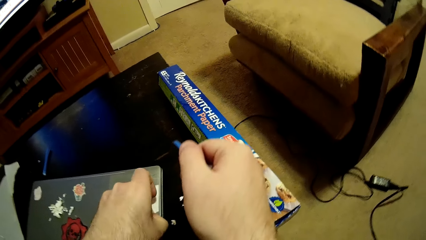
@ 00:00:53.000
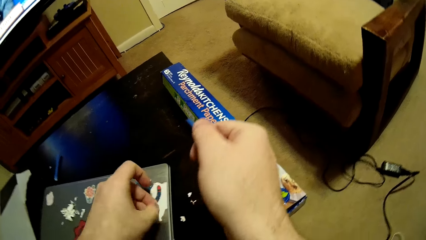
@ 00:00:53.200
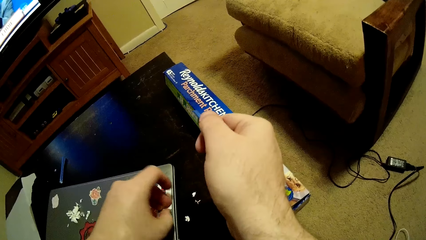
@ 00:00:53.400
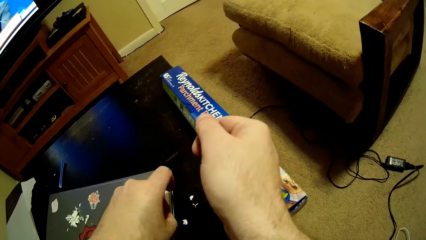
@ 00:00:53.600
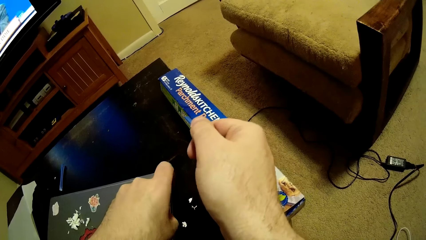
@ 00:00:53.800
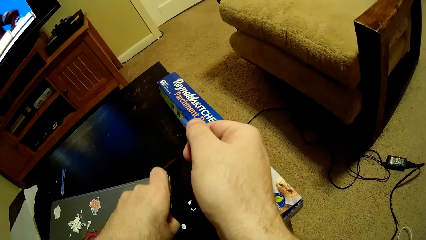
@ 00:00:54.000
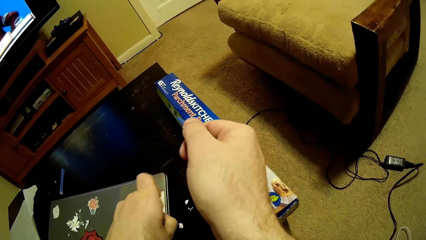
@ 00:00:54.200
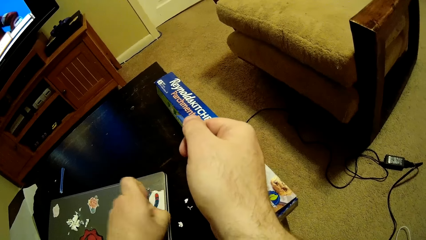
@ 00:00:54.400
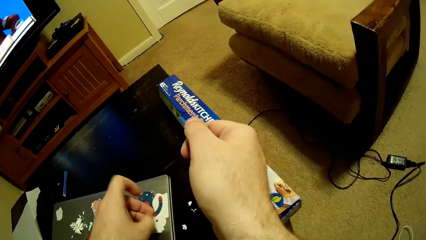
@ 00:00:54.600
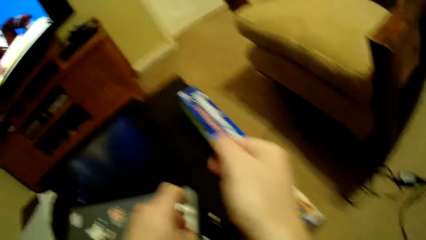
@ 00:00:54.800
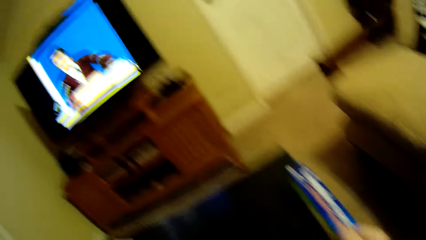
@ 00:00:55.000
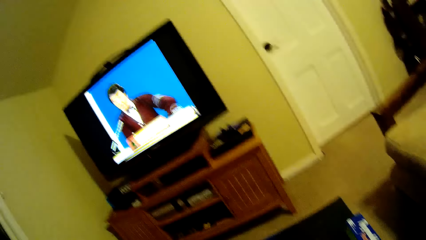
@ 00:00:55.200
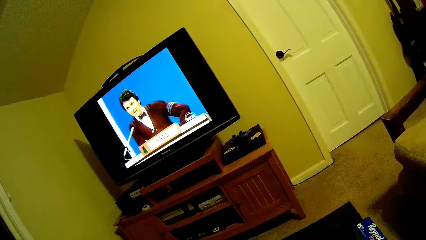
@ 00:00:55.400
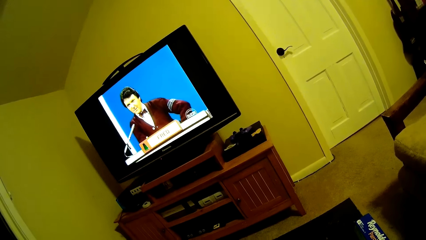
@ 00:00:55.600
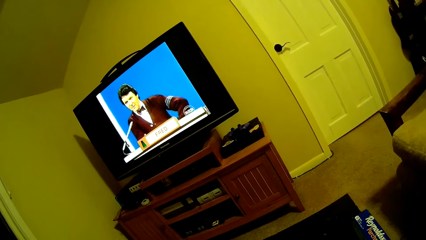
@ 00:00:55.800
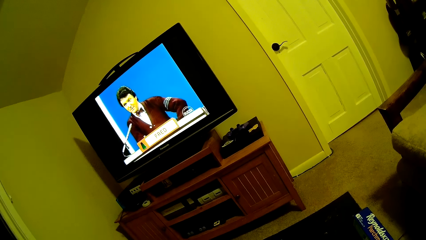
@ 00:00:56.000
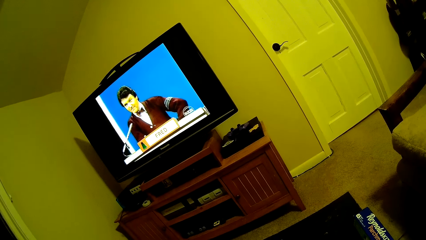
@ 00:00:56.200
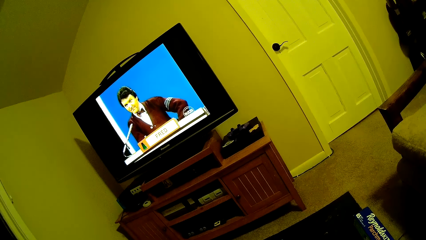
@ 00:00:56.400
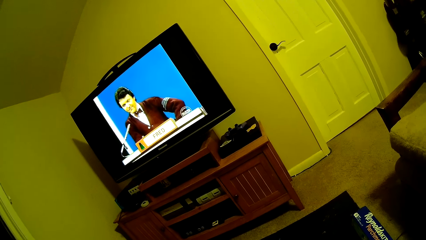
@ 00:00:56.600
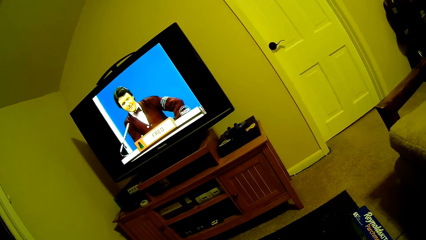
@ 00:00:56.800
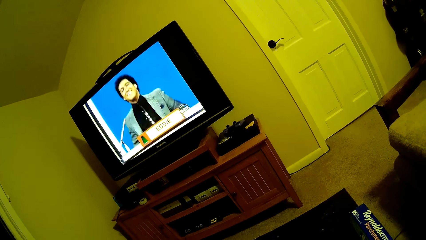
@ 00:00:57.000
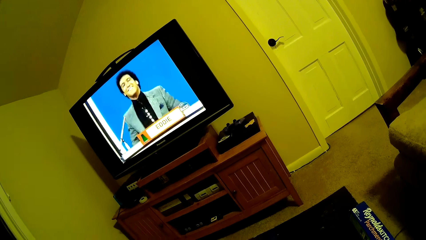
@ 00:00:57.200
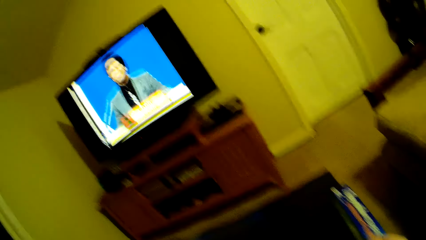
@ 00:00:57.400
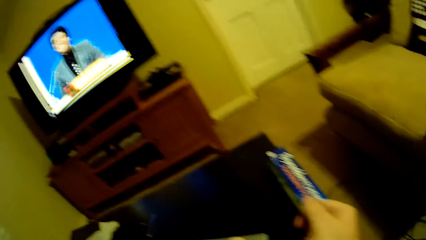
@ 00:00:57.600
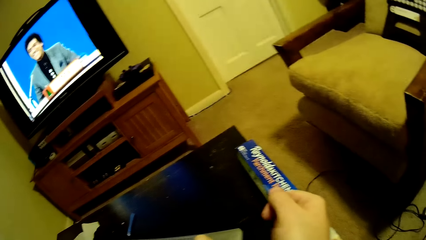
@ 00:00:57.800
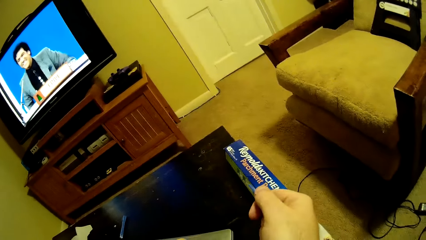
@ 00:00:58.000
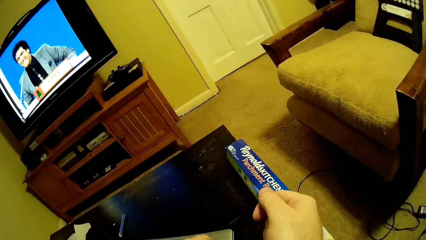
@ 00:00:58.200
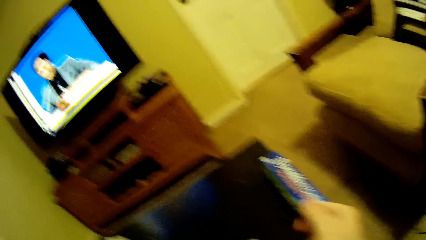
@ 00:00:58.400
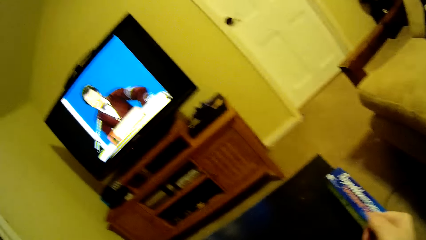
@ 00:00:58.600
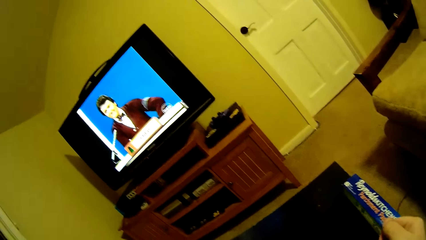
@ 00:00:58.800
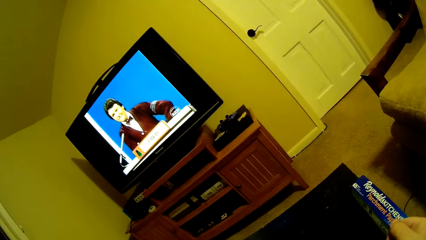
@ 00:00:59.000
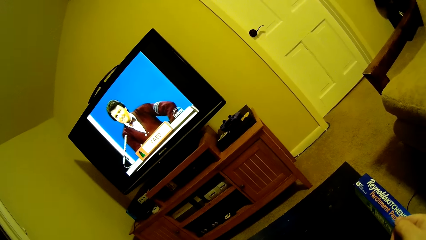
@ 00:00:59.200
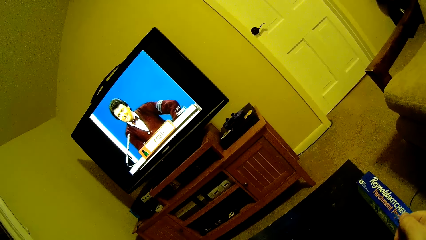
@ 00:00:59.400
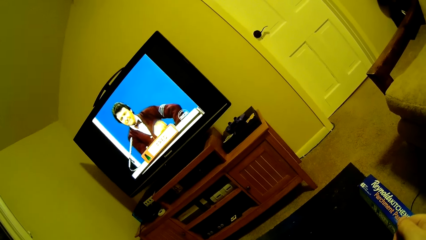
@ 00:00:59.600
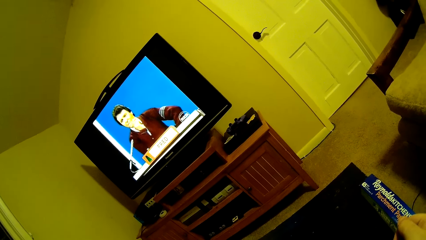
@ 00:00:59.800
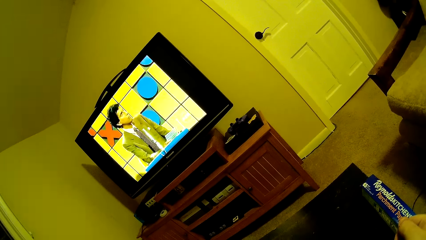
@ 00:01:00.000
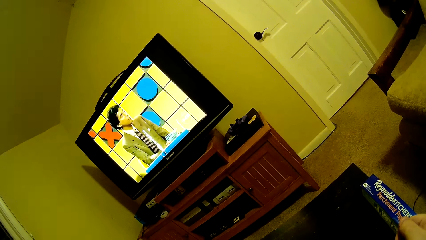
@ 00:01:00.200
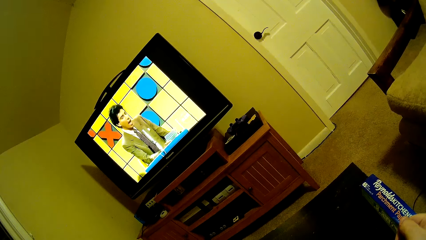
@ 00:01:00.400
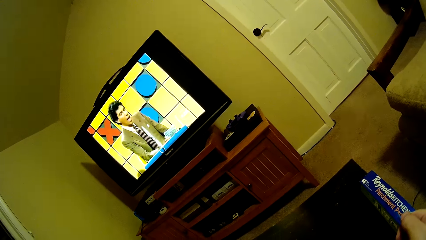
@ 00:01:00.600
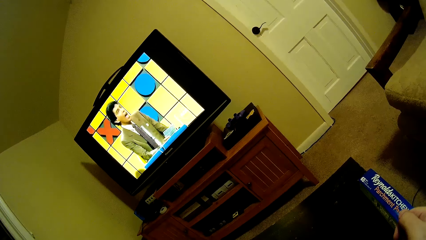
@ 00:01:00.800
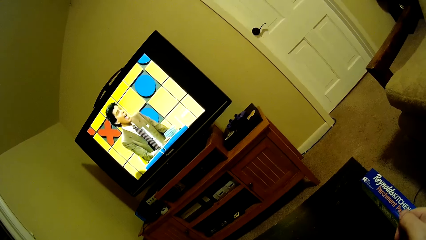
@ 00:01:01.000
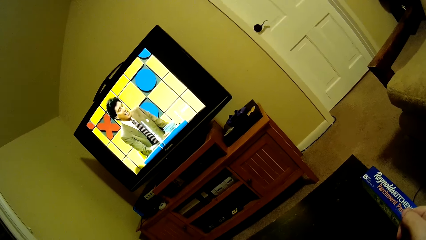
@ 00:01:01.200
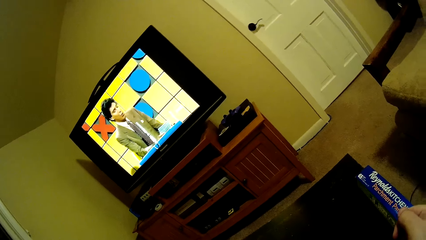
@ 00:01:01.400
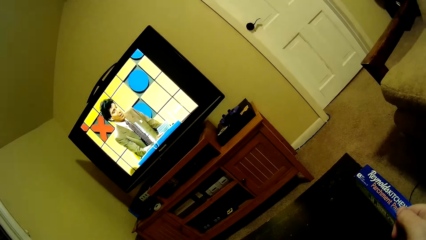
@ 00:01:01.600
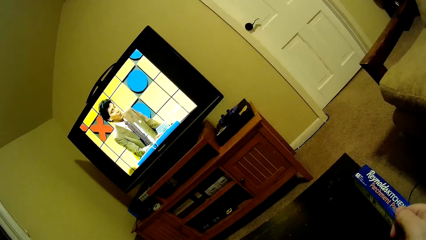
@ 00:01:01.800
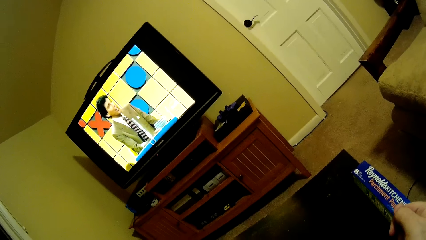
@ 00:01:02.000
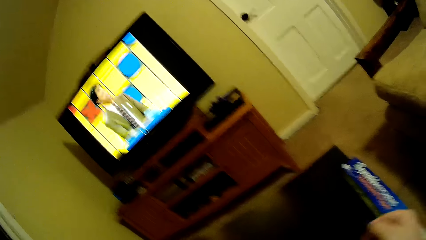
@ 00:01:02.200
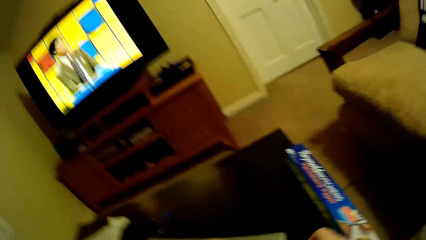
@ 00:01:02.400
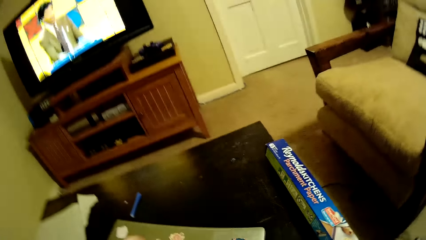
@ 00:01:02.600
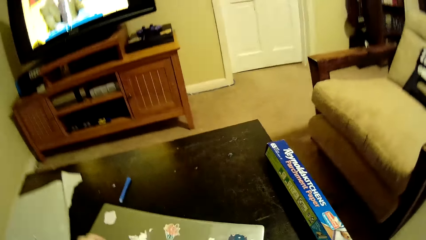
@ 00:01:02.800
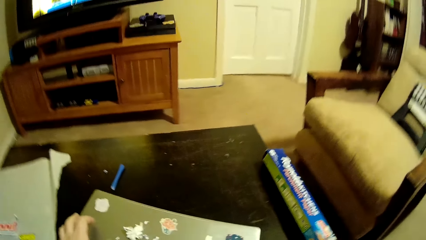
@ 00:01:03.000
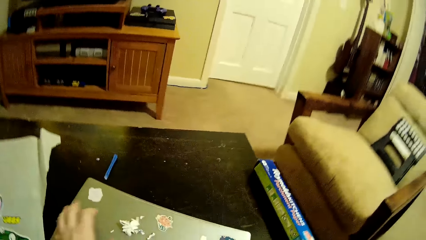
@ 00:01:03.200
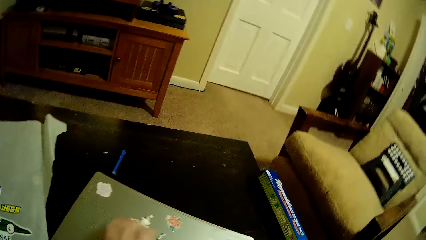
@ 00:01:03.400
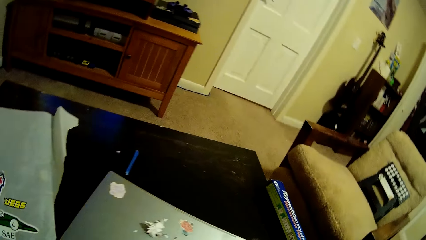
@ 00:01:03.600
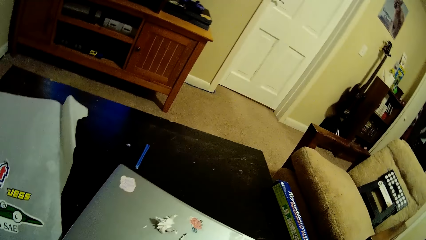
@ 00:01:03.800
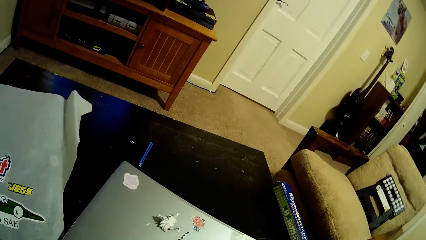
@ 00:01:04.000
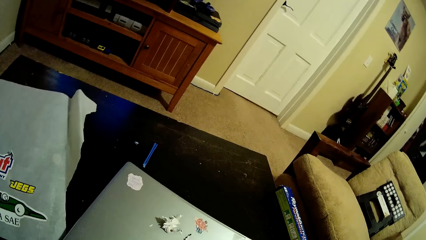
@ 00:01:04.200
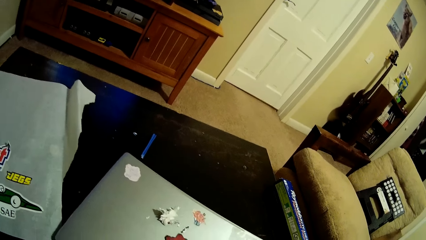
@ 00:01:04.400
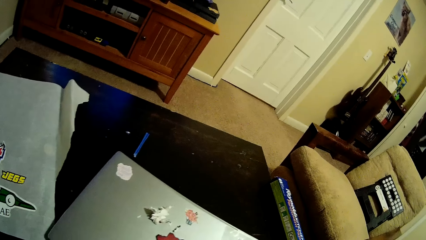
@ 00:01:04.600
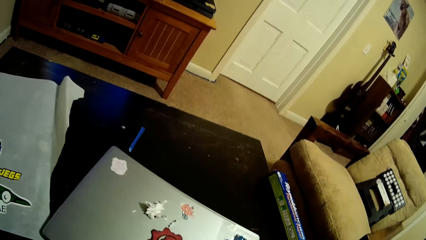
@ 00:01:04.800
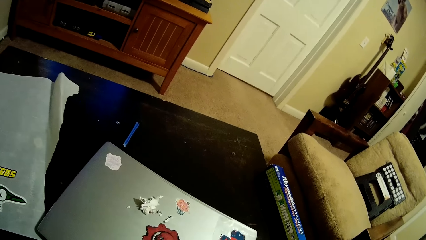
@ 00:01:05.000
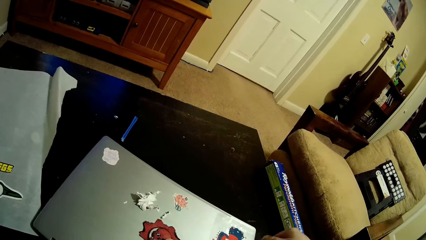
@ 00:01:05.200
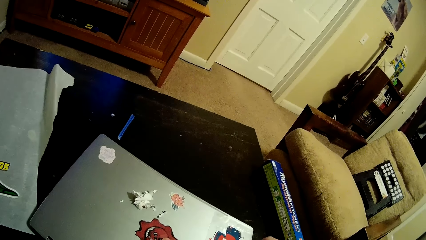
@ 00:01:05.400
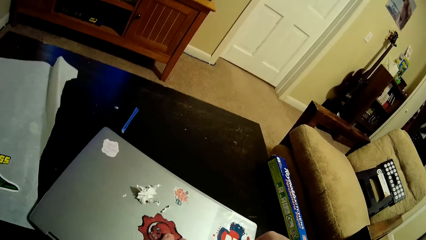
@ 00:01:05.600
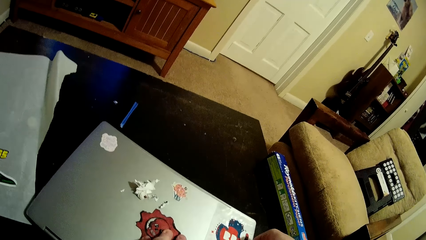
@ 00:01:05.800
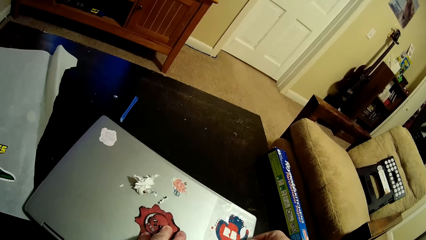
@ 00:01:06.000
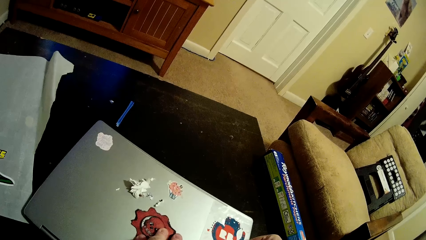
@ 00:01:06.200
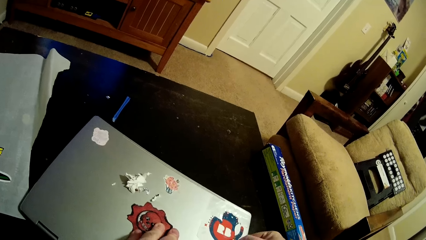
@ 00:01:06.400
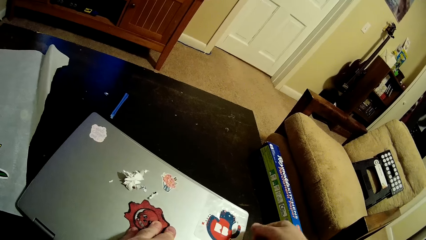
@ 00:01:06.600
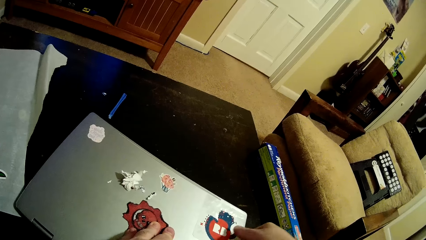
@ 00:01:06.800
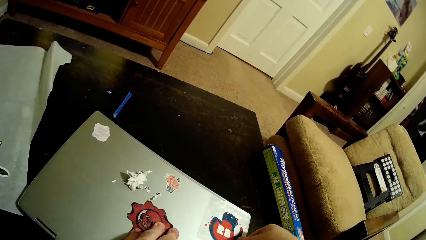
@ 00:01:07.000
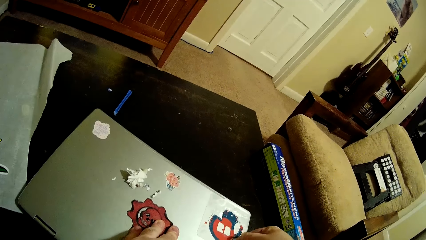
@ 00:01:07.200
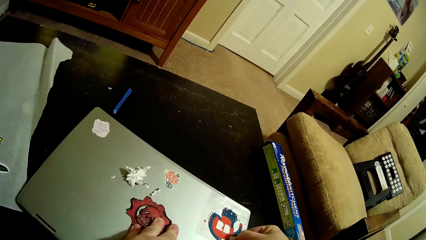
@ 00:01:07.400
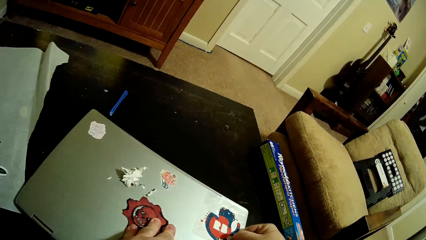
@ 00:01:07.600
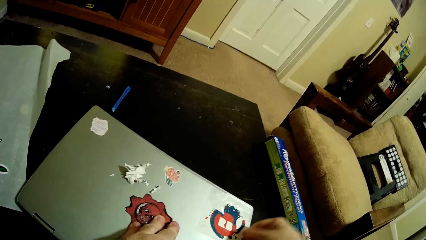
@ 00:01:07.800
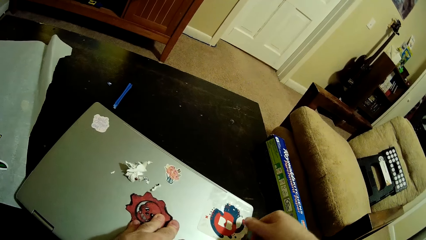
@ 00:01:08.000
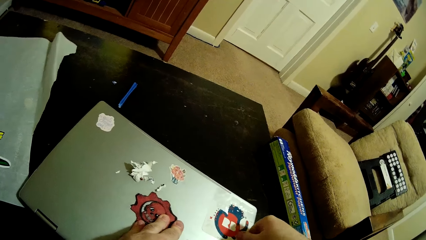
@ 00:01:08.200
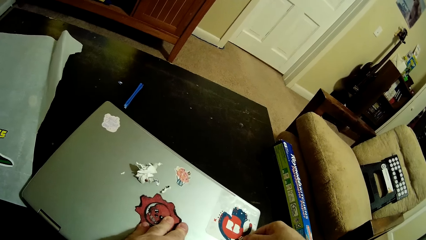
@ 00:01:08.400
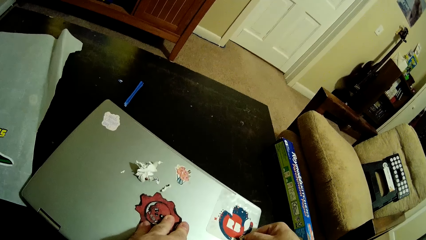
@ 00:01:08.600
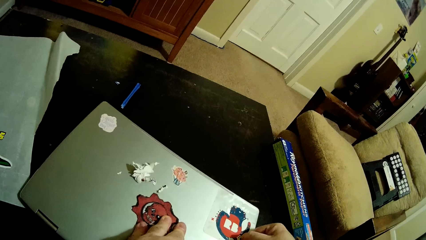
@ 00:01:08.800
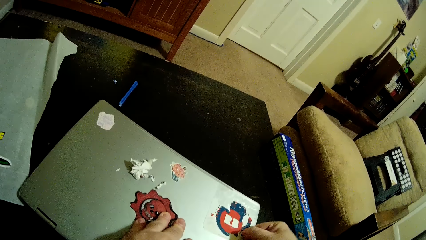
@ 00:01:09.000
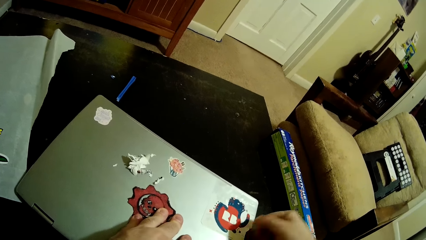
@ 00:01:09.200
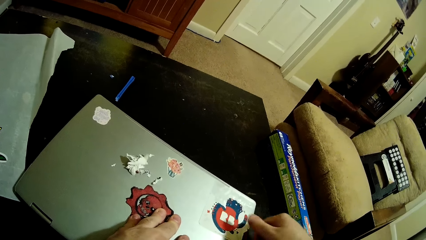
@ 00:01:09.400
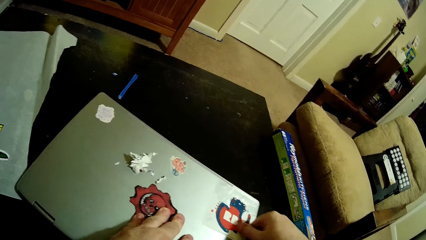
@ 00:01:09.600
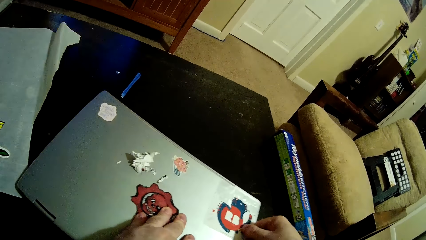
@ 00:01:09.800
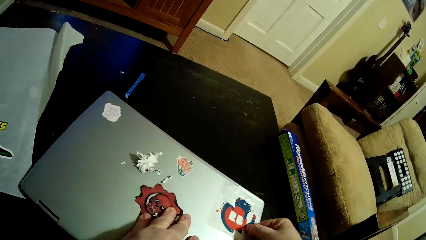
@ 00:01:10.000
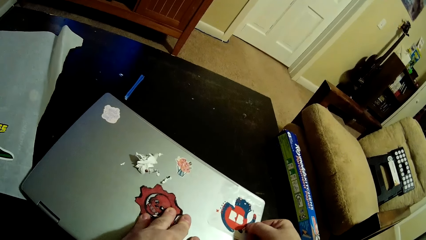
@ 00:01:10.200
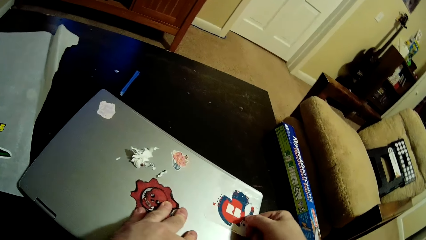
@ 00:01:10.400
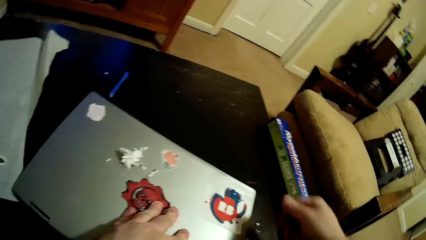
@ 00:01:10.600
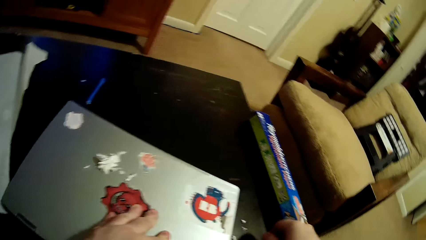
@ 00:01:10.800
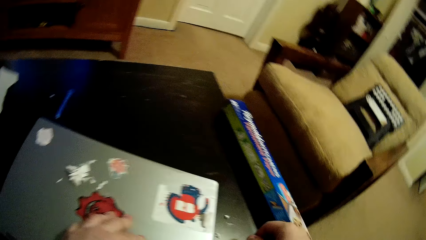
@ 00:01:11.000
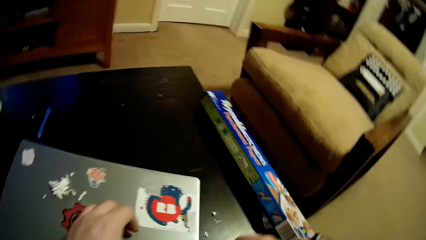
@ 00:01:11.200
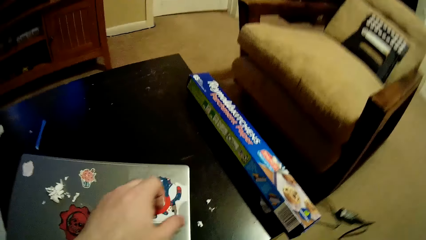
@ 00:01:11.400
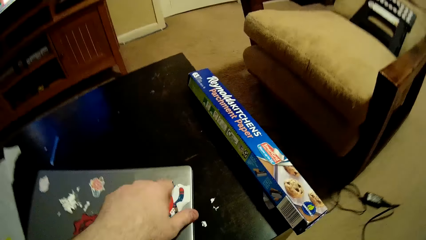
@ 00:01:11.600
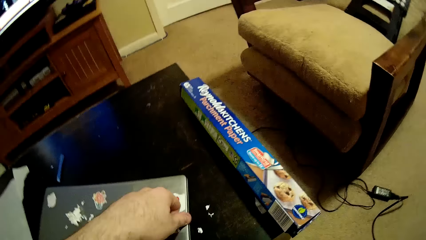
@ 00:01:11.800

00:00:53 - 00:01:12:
The camera wearer watches the television. They remove the sticker from the laptop.
